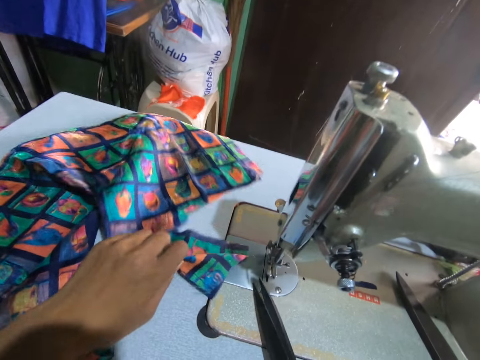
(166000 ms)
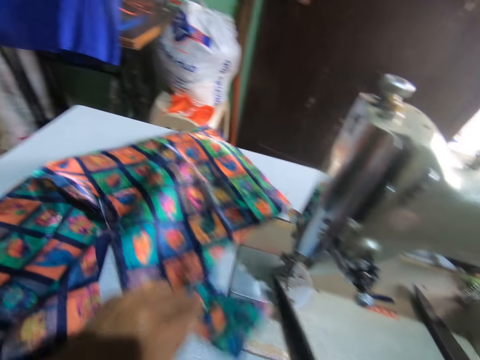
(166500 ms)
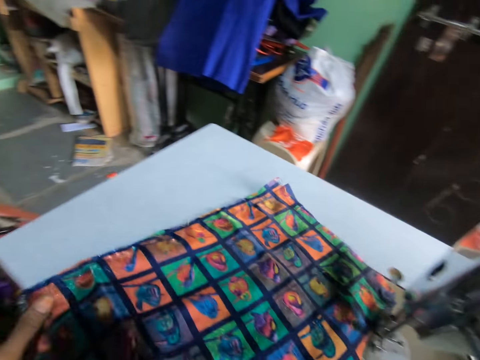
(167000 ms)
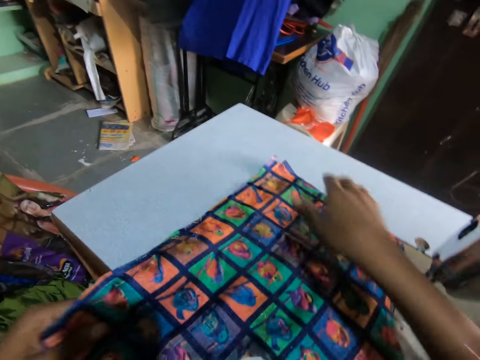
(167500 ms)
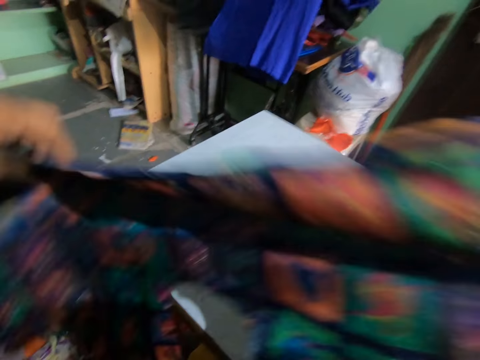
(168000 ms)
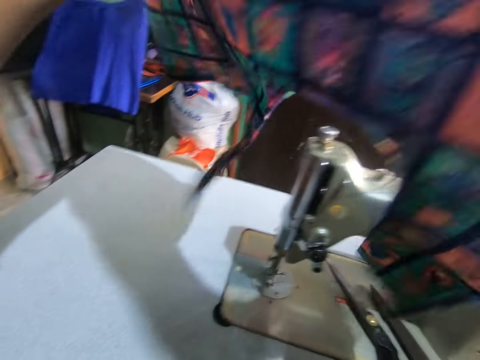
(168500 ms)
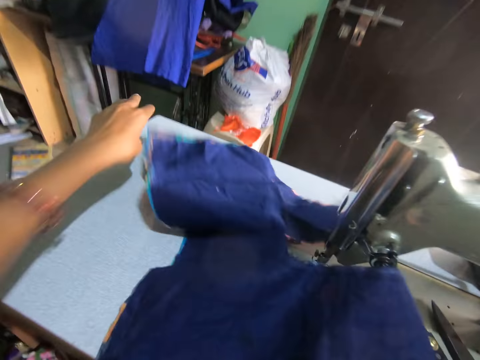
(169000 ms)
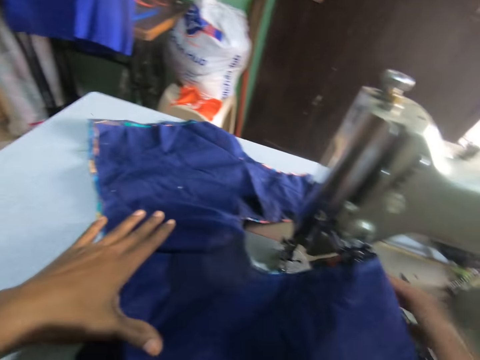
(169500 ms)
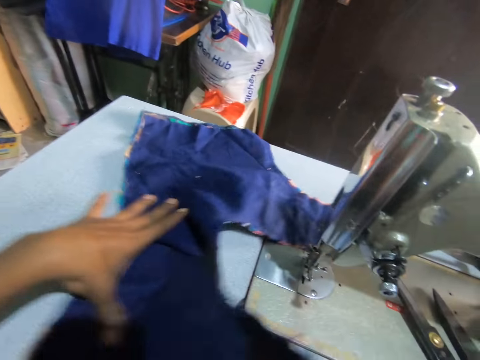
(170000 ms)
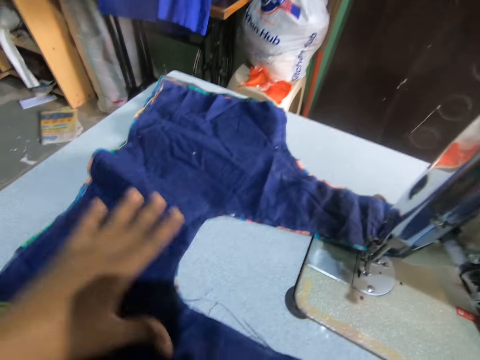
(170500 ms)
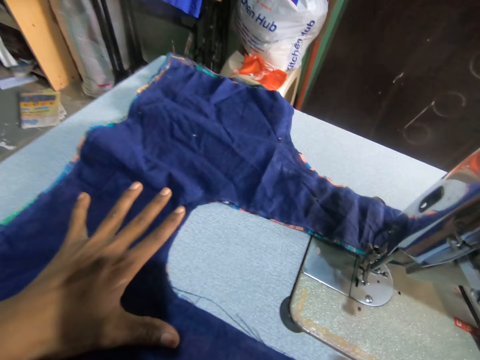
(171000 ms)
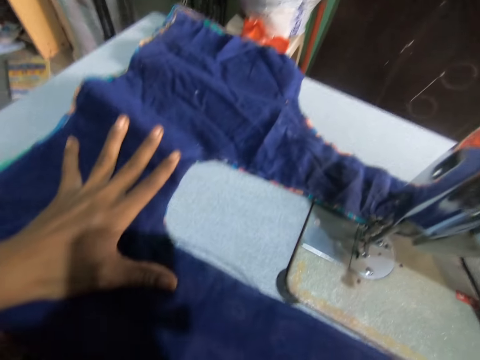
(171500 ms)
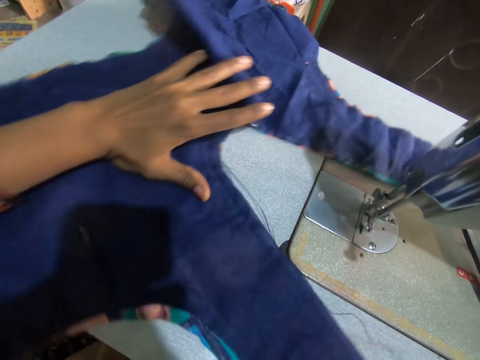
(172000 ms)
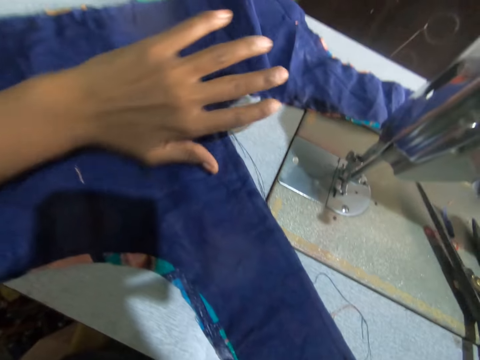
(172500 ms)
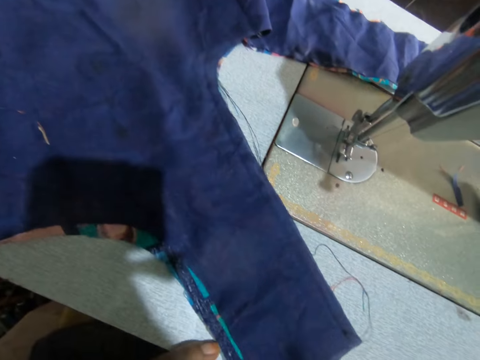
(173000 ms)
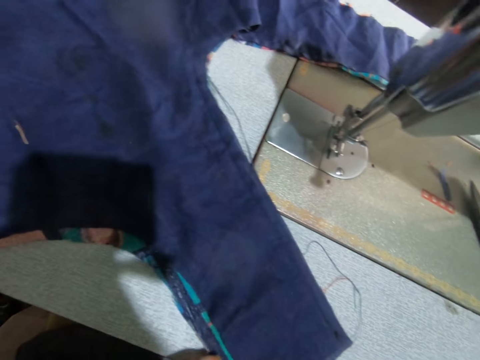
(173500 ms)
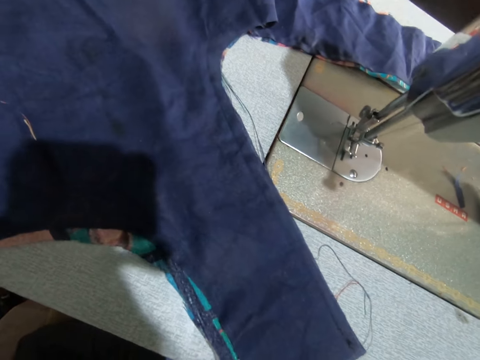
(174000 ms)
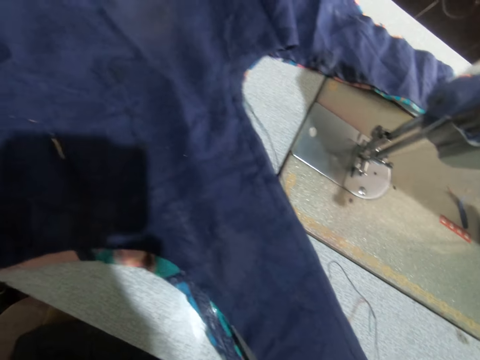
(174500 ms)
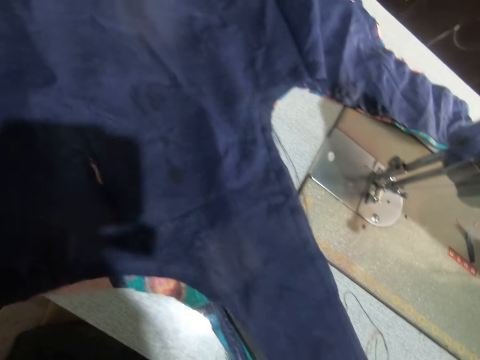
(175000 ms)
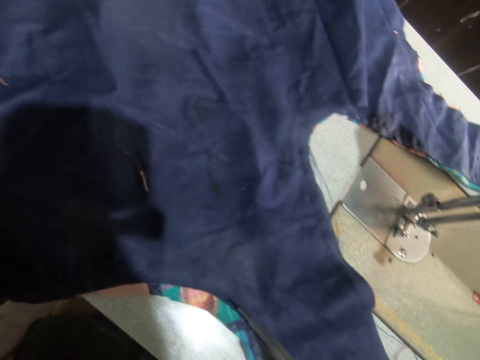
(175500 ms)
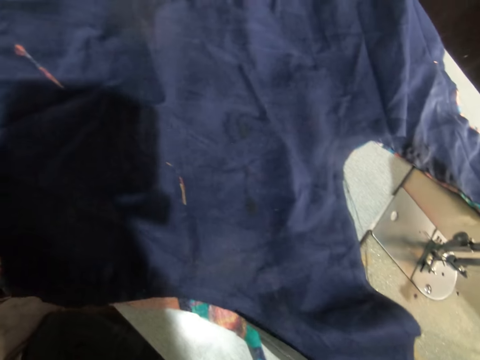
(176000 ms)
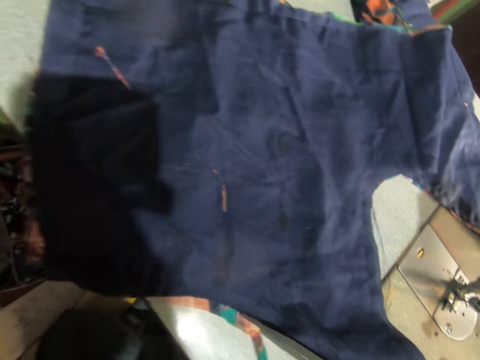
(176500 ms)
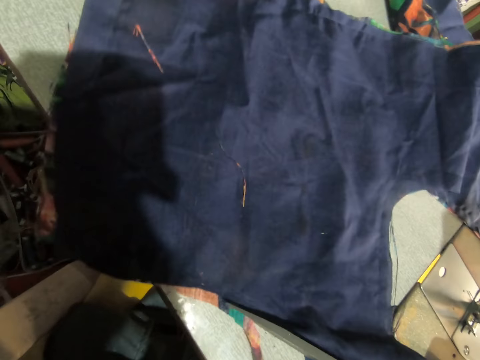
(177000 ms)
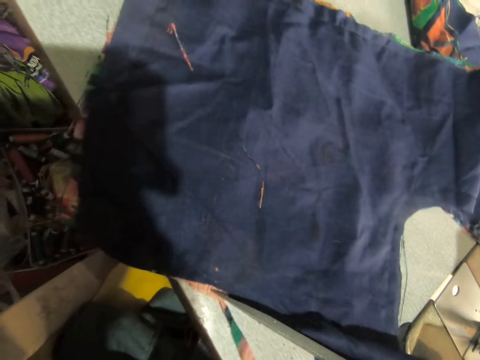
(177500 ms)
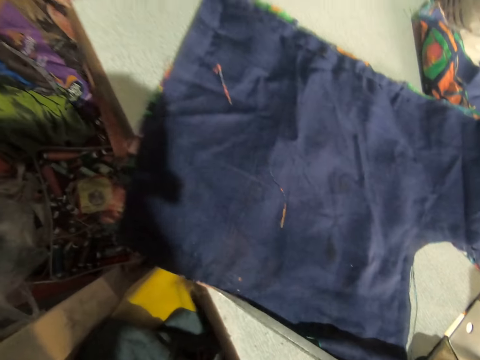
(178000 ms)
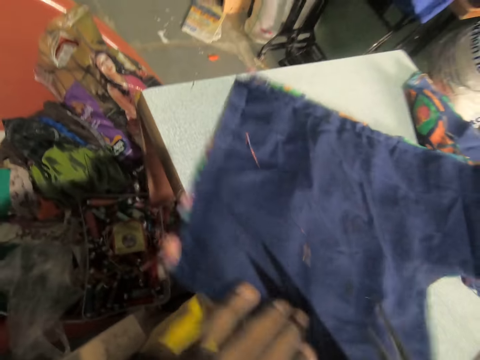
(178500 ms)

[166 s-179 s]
The camera wearer holds a material with a hand. They cut a thread with a scissor. They pick up materials with hands, put down the materials with hands, and hold the materials with hands. They pick up the scissor. They cut some pieces out of the material with the scissor.

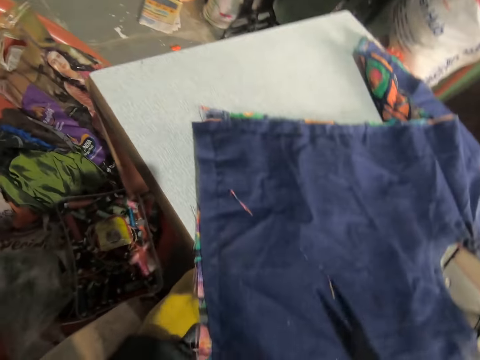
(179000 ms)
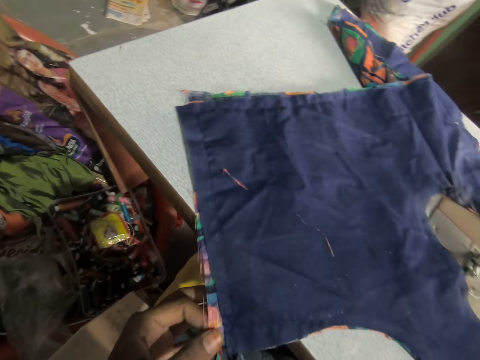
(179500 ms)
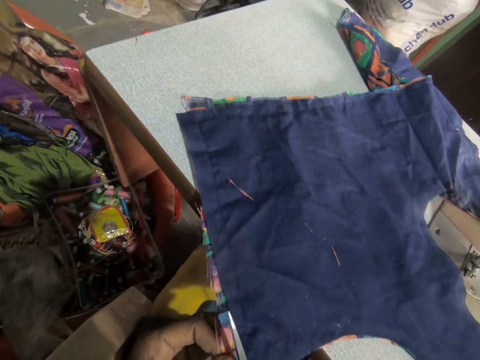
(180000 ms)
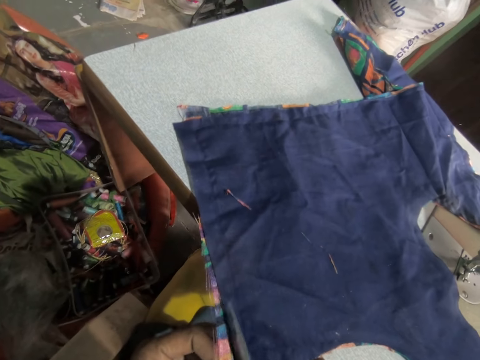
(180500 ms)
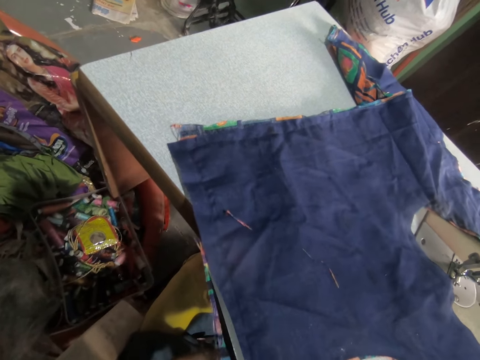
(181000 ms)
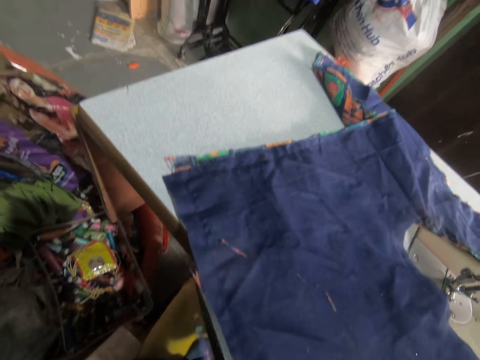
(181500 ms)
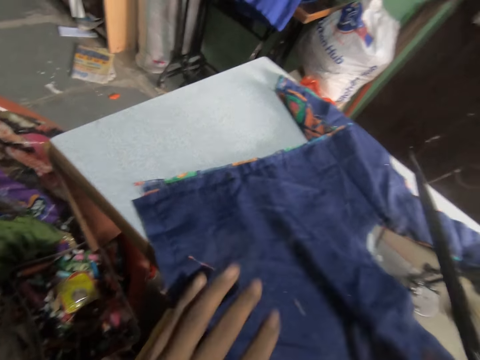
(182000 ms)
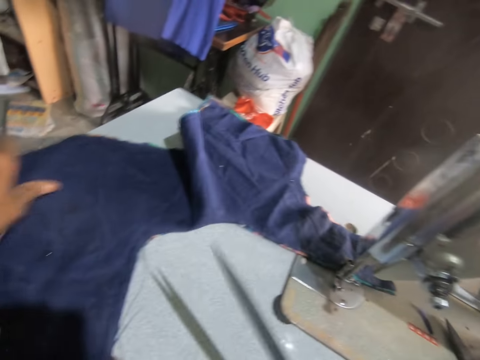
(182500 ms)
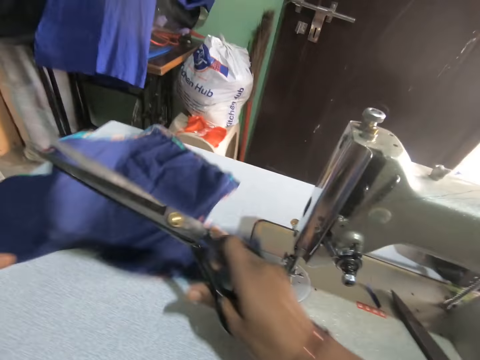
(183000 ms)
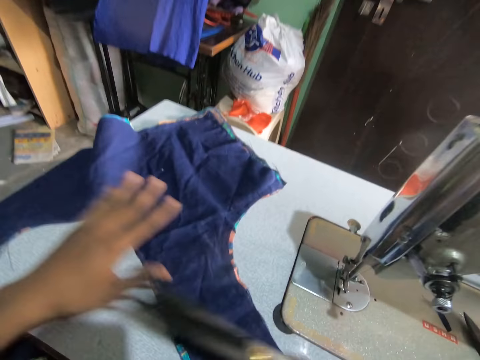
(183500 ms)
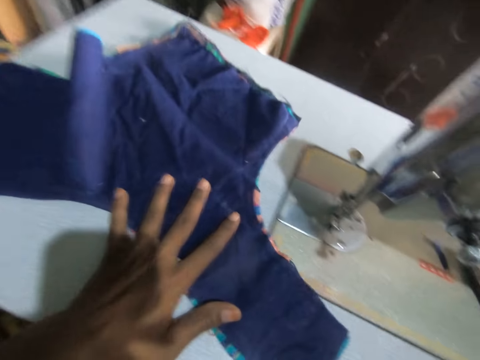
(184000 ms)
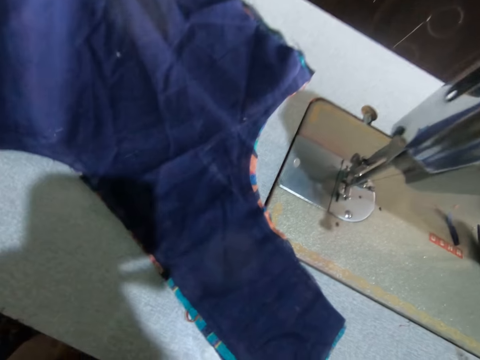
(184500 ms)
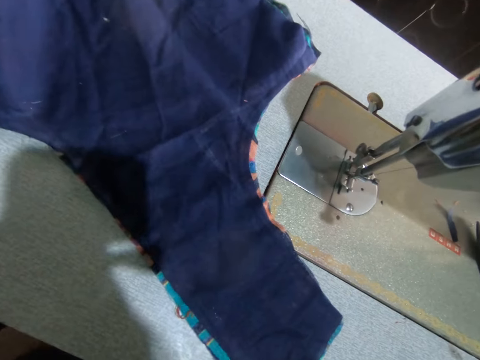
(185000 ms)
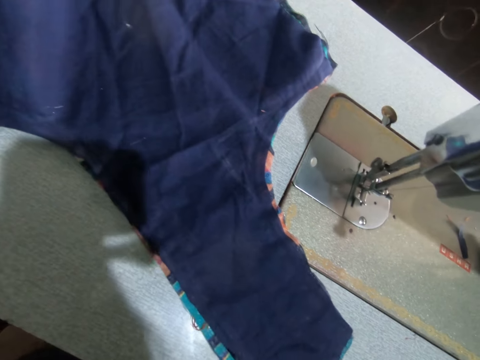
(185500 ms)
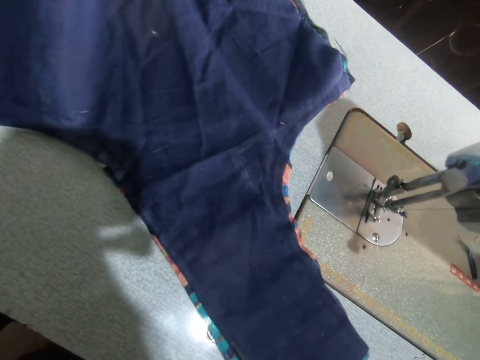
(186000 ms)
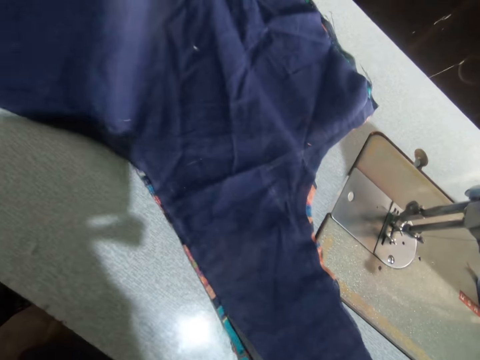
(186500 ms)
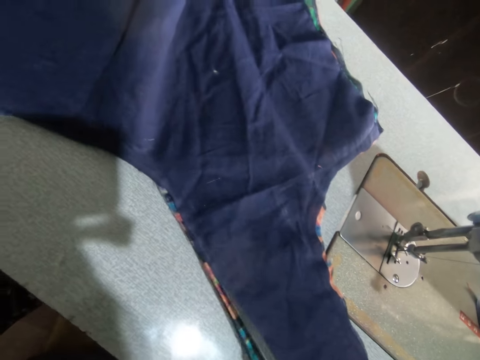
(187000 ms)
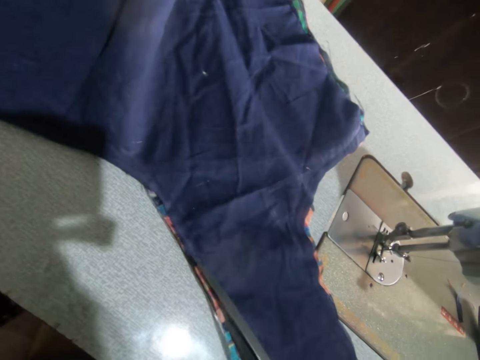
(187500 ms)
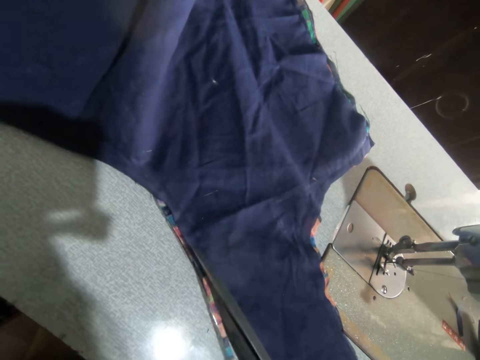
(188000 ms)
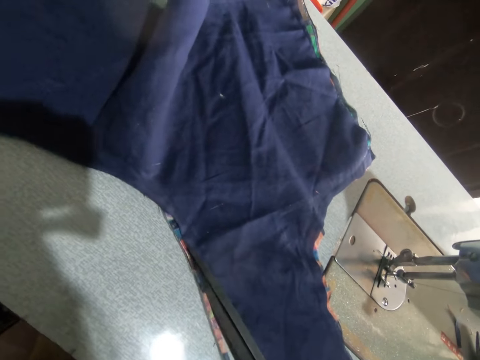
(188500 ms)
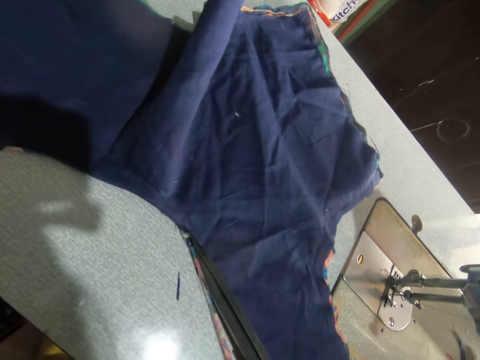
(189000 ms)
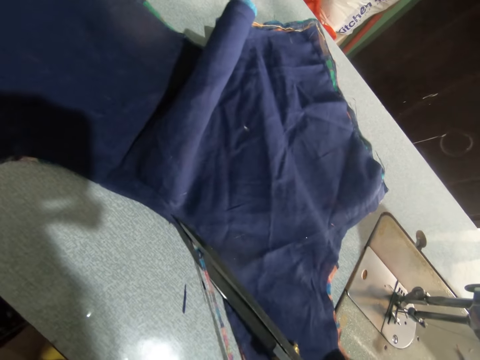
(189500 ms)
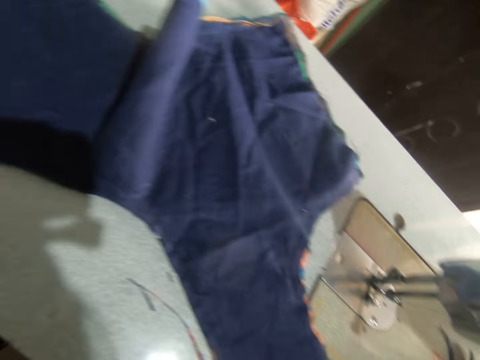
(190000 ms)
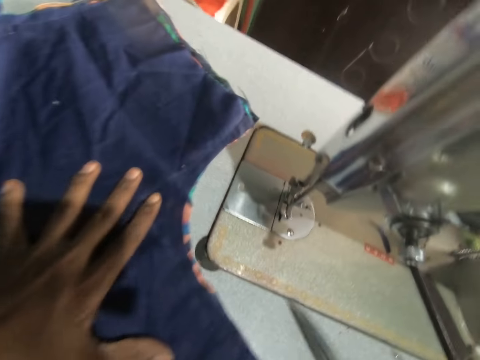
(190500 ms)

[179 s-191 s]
The camera wearer moves materials with a hand. They cut the materials with a scissor.

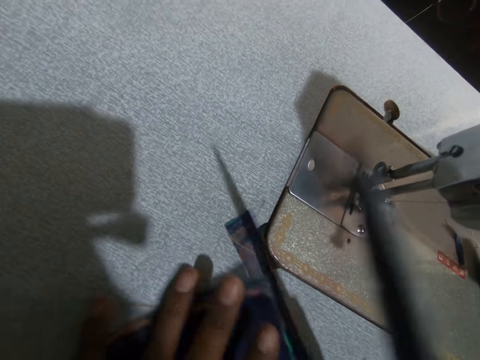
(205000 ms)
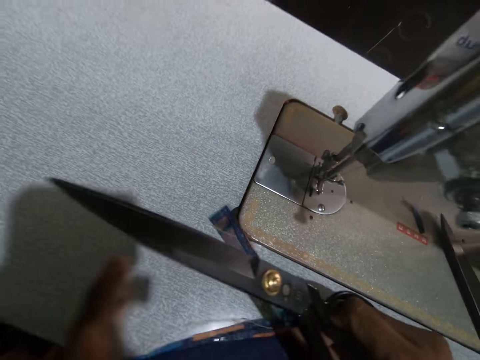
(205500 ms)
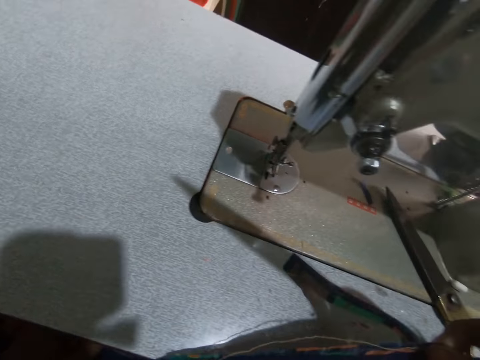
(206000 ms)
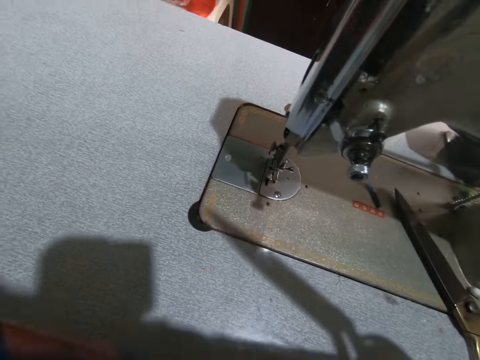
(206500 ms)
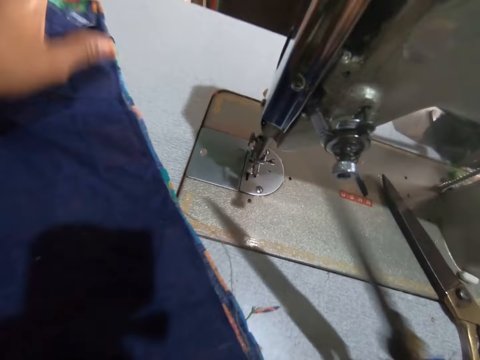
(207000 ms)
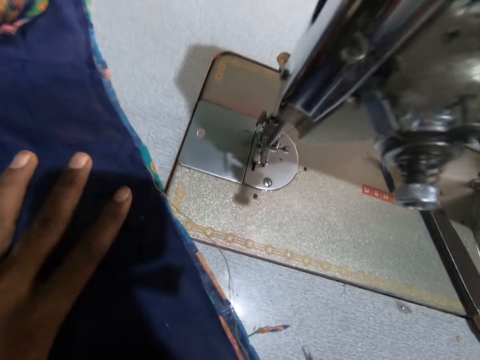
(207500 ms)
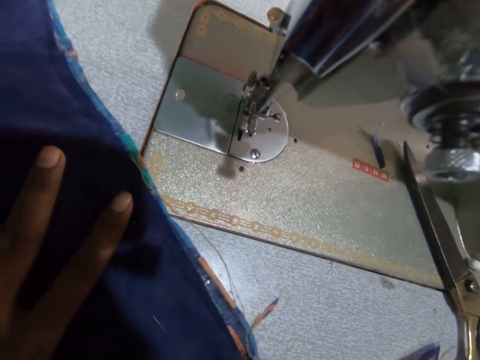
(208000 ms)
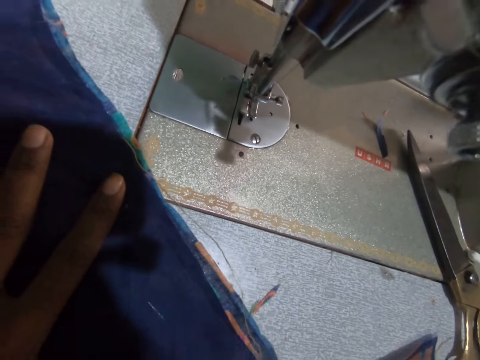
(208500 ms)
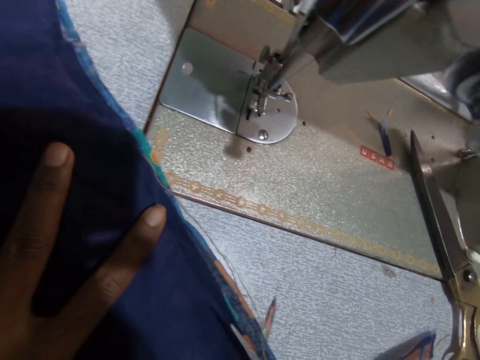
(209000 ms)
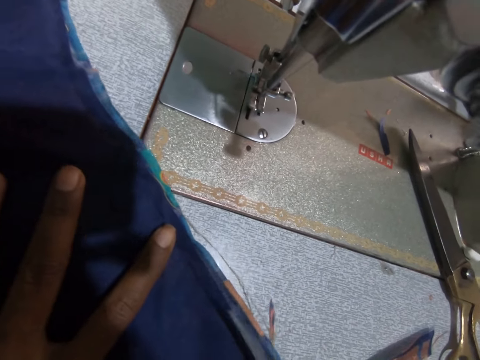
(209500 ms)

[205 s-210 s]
The camera wearer puts down the materials on a sewing machine. They cut some pieces out of the material with a scissor.
